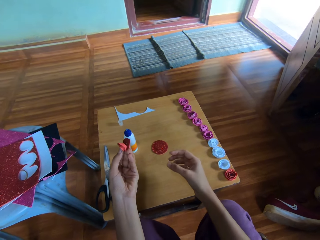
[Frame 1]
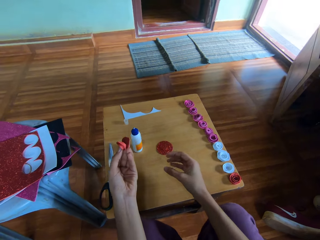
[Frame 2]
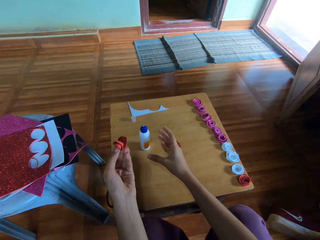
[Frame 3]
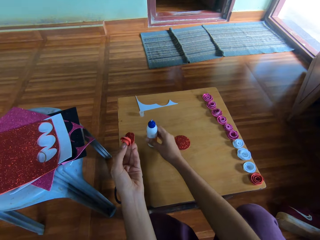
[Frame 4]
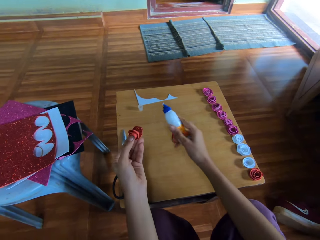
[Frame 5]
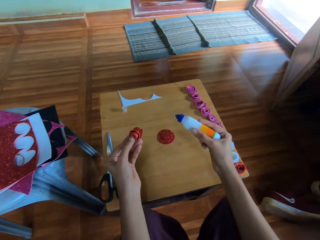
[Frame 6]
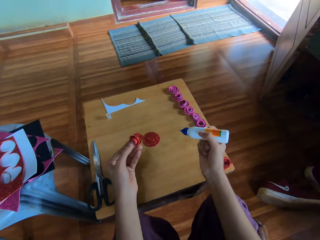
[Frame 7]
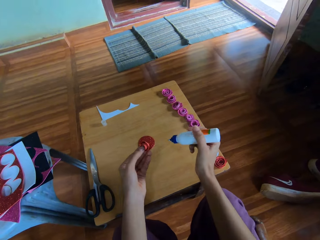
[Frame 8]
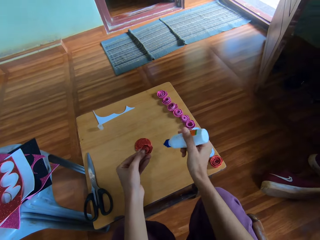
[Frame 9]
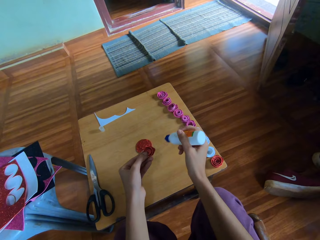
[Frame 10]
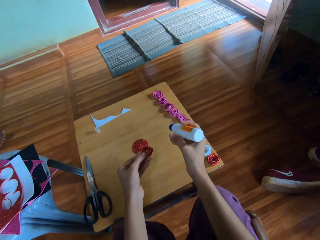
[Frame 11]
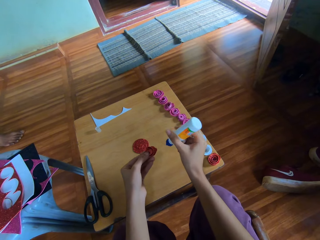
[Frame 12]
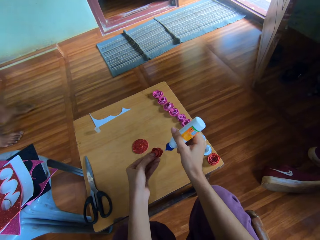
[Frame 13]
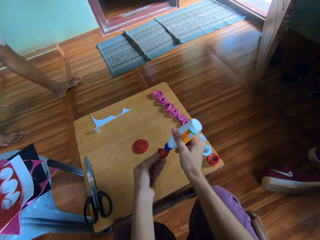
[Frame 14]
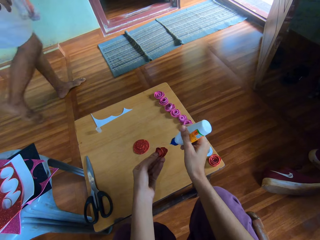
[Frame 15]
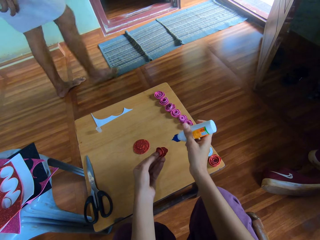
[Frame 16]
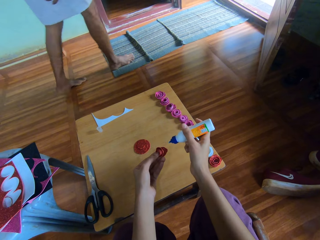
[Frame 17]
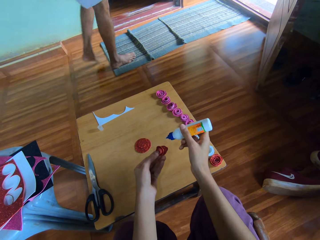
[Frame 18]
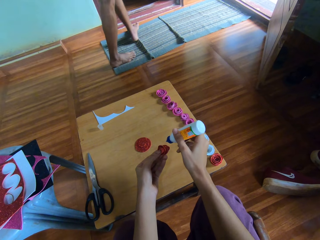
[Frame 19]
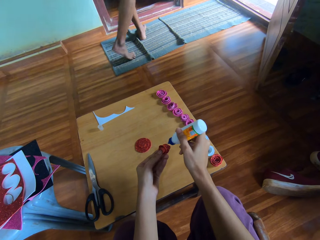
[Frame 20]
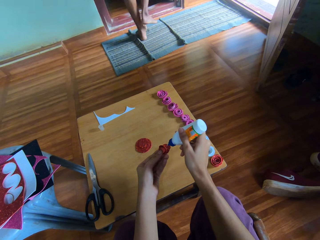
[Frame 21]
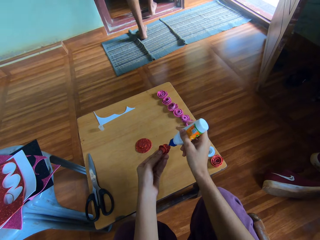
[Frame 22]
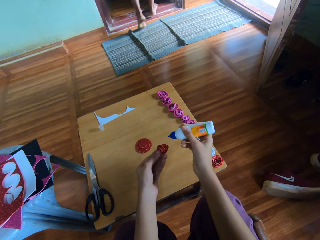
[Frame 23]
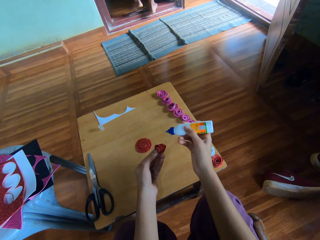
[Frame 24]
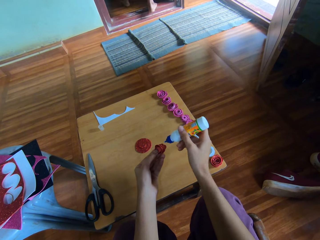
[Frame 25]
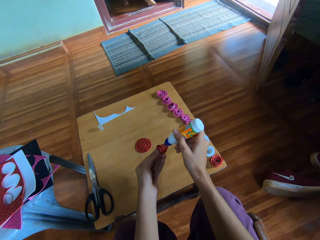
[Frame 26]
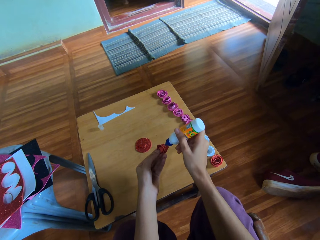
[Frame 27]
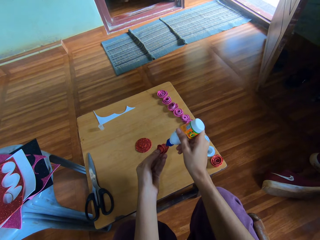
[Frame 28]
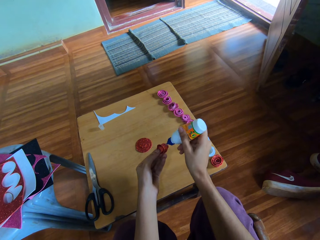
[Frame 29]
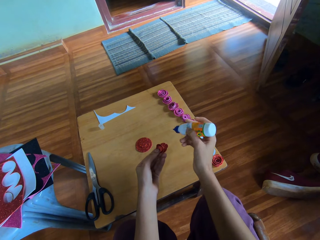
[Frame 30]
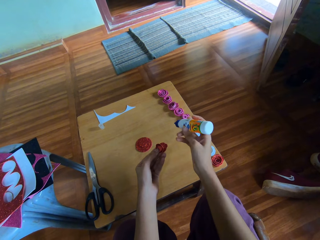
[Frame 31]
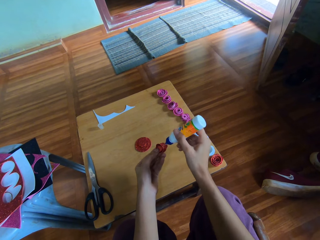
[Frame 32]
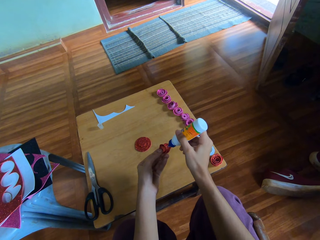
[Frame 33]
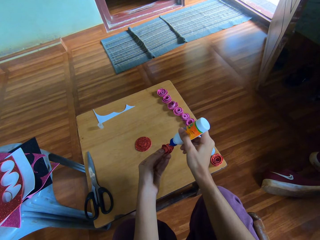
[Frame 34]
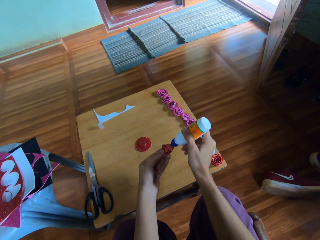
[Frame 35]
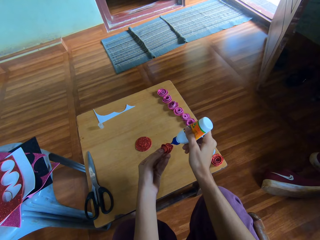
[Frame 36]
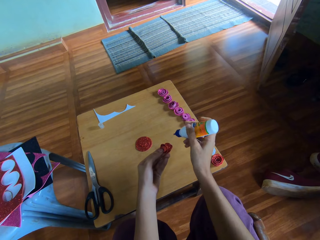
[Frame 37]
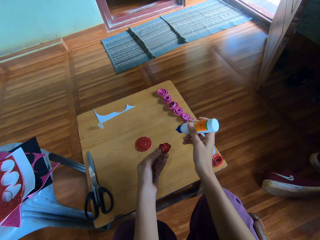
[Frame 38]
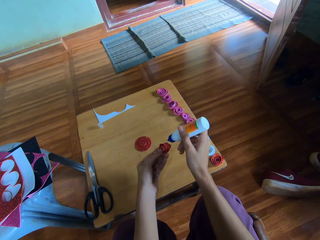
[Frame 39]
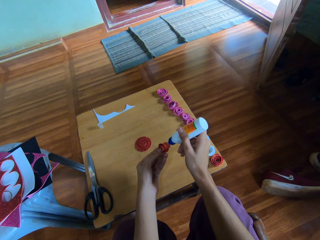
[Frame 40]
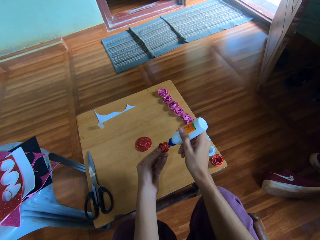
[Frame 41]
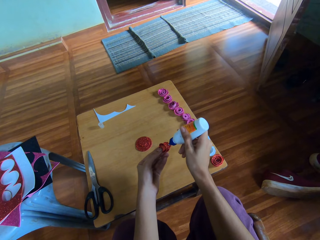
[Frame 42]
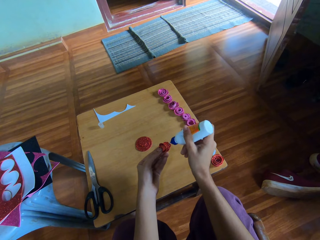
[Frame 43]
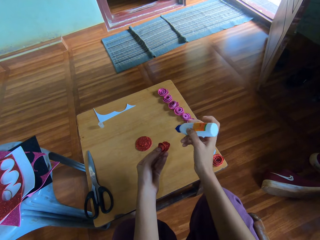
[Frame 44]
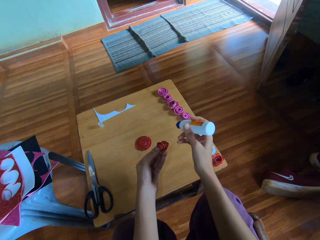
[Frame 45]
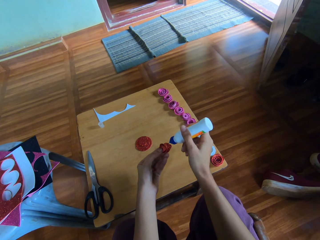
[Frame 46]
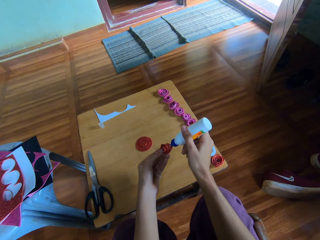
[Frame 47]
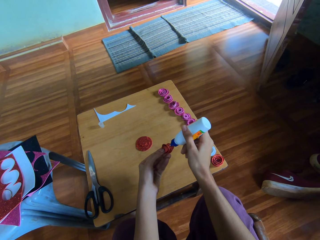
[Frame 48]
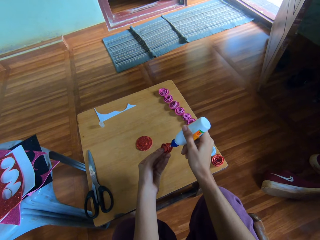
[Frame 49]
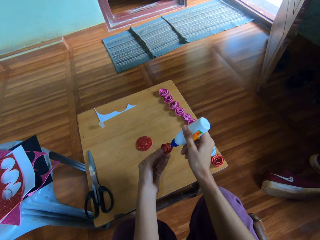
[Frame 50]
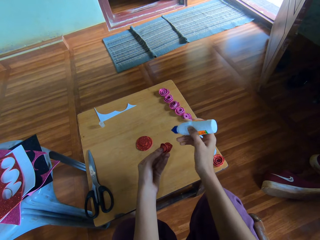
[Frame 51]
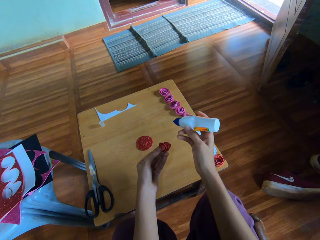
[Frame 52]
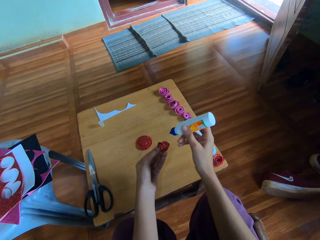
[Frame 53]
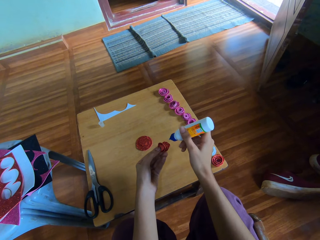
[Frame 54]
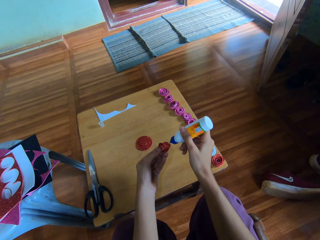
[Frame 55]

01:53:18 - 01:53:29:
The camera wearer holds a decoration on the left hand. She picks up the glue from the wooden table with her right hand. The man passes. The camera wearer attaches the glue to the flower-like red glitter paper.

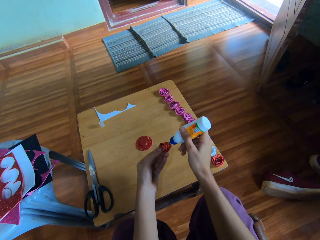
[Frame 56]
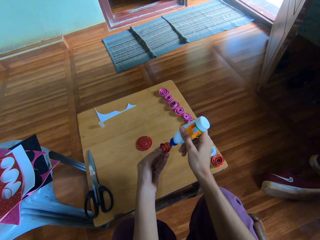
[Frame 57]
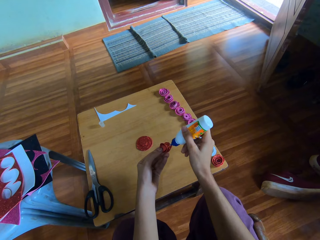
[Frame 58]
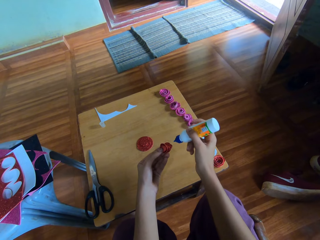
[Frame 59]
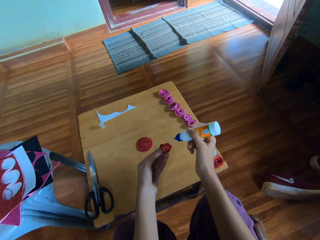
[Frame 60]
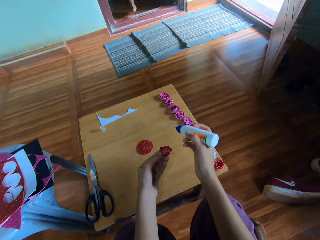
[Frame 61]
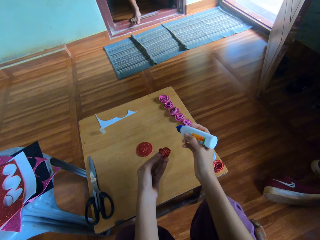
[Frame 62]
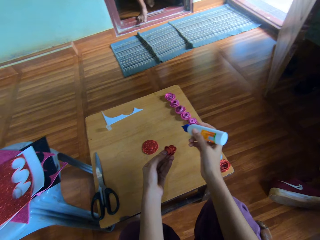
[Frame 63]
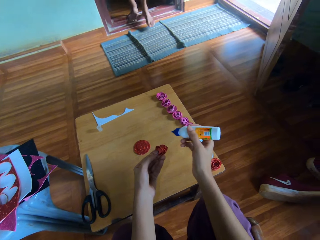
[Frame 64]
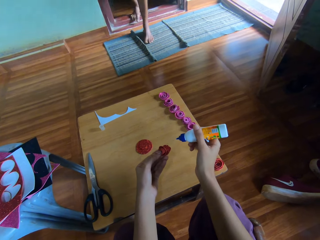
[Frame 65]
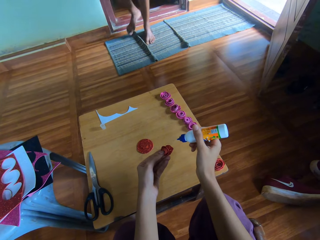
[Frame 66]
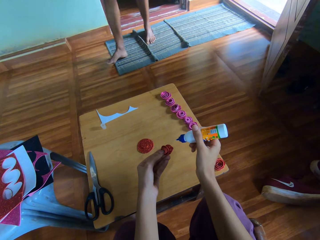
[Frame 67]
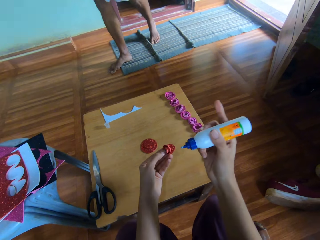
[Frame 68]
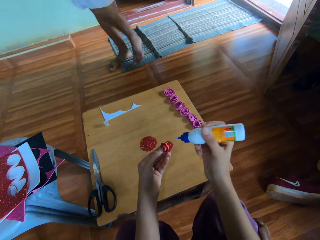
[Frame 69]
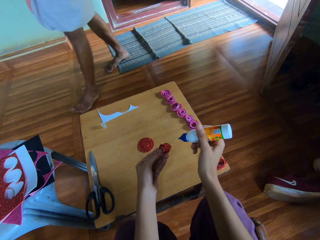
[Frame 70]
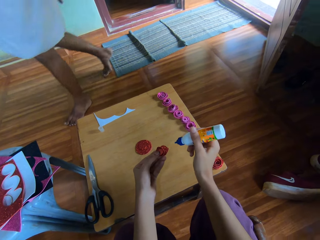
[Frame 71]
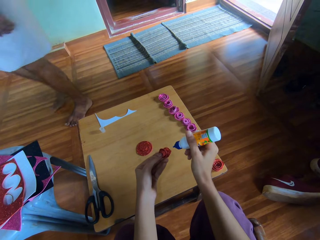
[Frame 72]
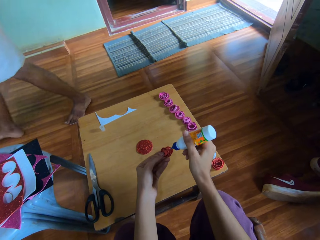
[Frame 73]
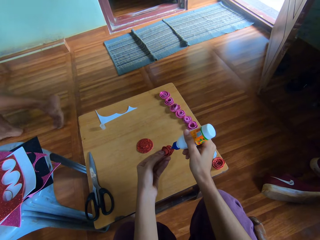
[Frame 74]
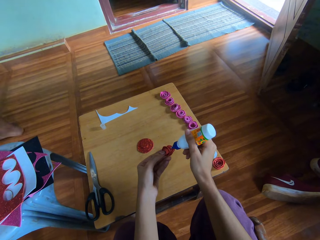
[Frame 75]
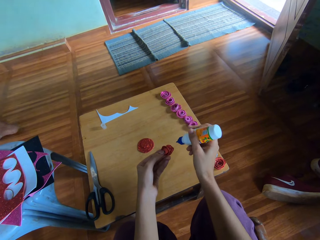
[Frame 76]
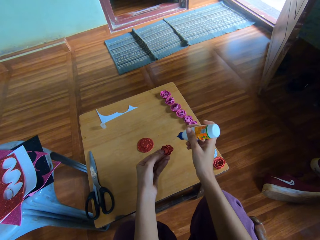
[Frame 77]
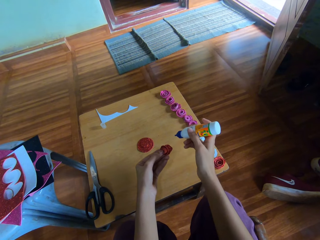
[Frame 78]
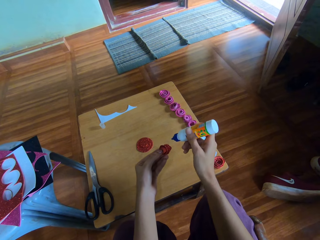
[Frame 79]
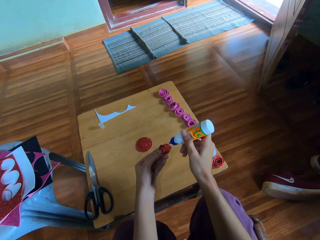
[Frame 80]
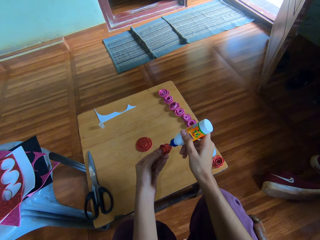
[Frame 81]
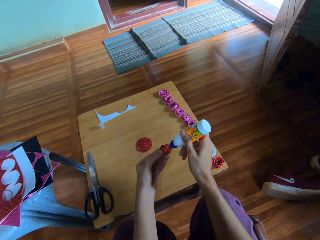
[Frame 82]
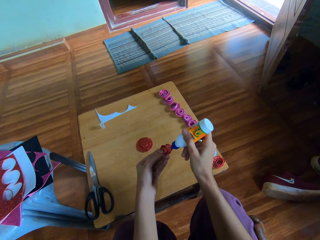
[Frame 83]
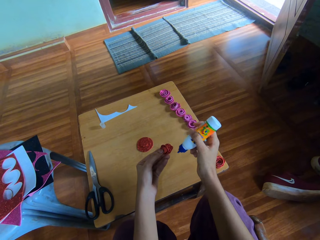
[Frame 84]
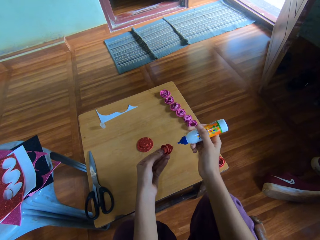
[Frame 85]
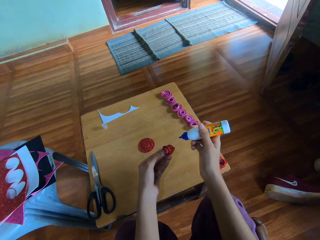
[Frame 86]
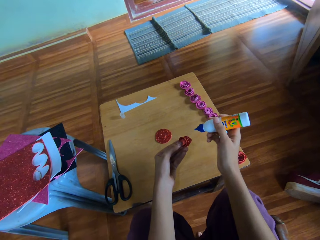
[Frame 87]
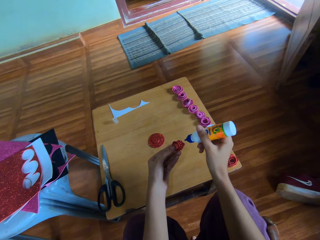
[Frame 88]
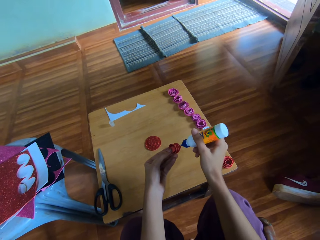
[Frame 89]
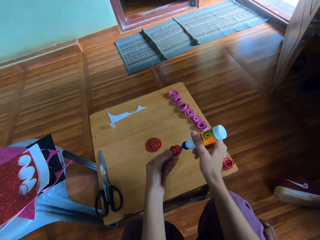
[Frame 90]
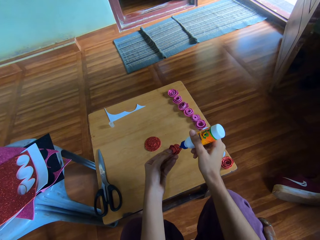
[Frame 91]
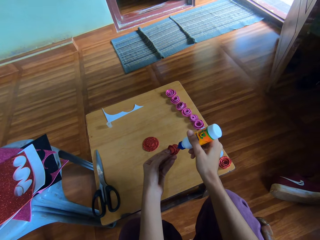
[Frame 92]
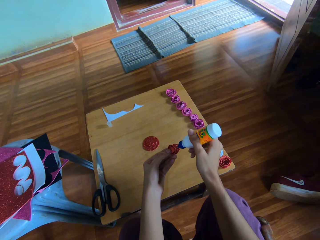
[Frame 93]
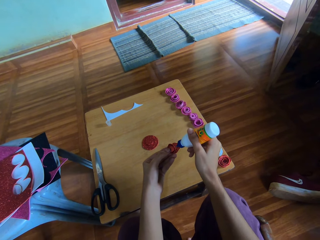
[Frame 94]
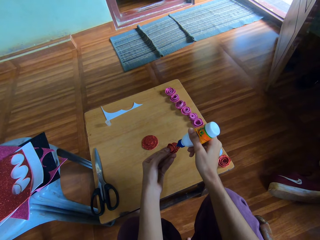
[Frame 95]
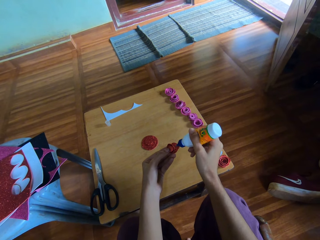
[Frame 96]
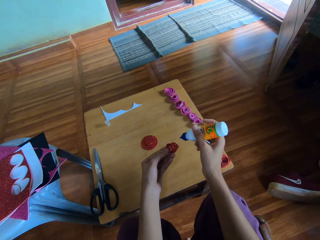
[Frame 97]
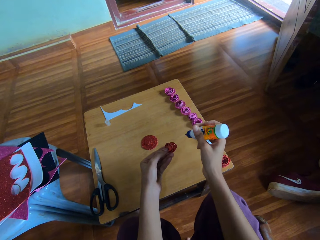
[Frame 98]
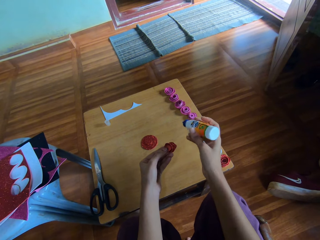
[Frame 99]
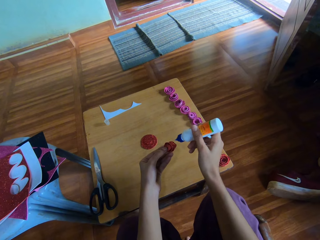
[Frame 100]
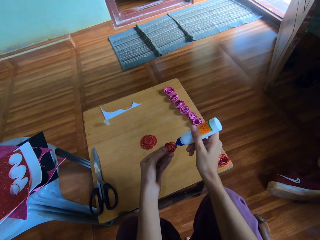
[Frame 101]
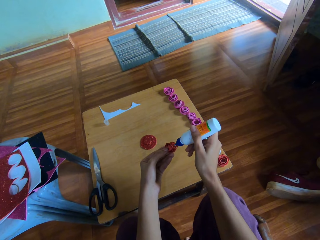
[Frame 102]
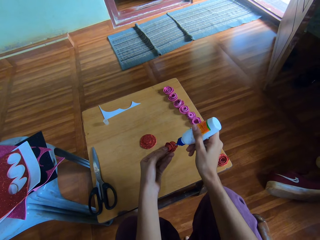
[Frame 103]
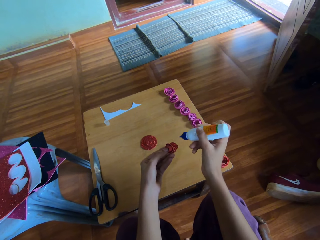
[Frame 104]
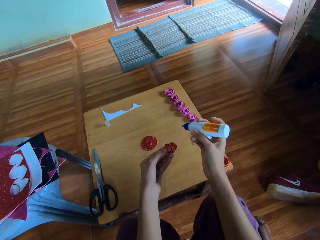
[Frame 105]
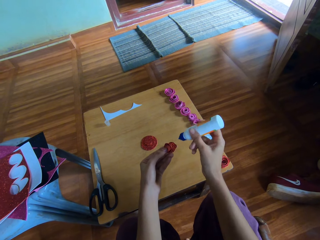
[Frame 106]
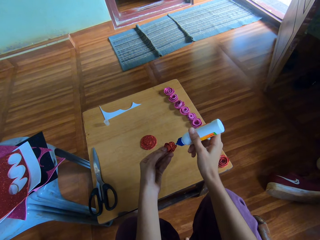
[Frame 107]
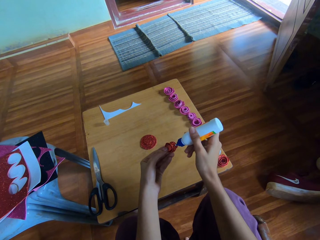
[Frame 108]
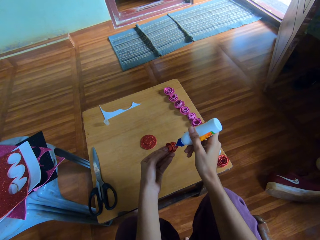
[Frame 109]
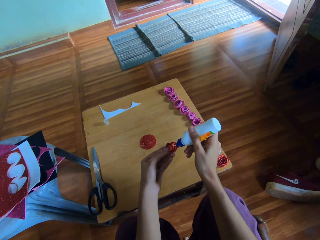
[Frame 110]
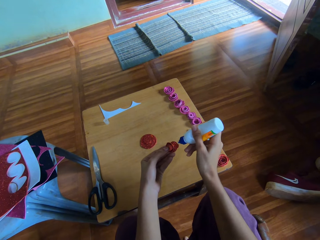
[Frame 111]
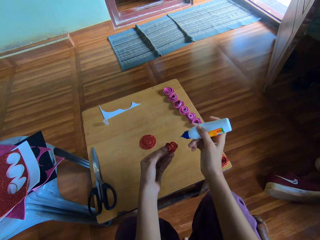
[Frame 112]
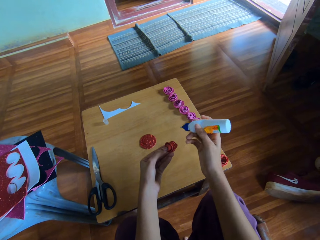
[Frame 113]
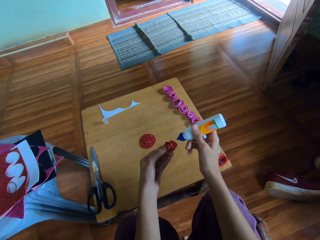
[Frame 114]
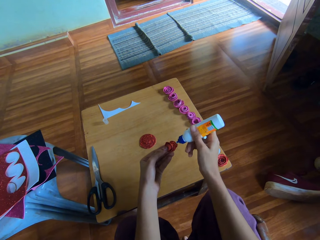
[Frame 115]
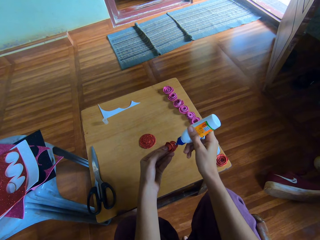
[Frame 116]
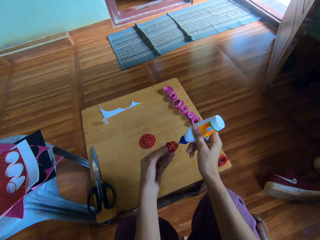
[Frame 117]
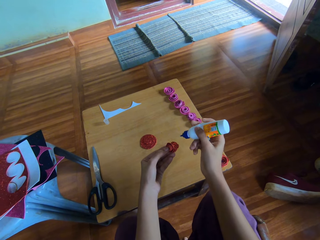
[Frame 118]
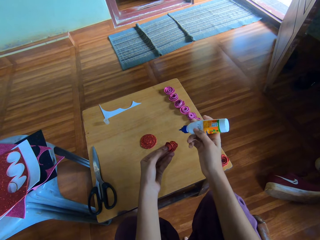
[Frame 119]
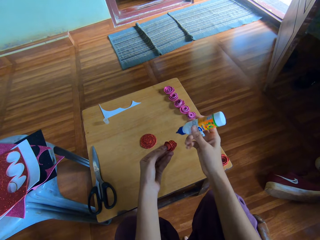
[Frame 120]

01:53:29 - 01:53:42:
The man passes.
